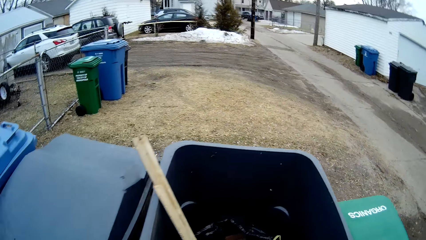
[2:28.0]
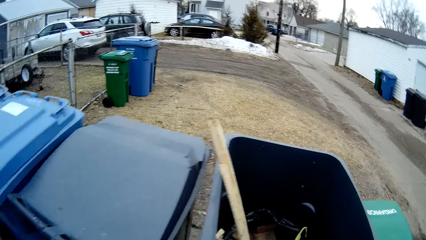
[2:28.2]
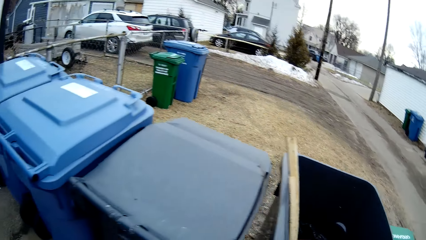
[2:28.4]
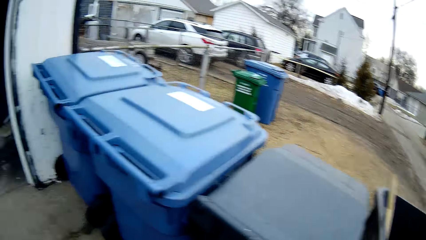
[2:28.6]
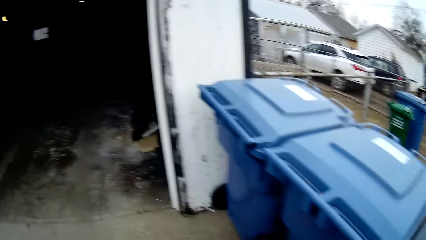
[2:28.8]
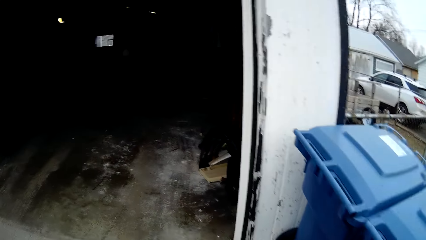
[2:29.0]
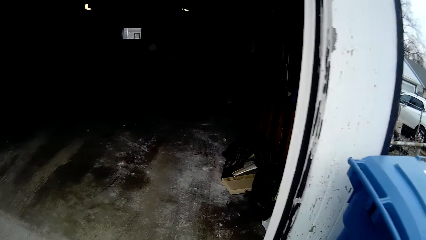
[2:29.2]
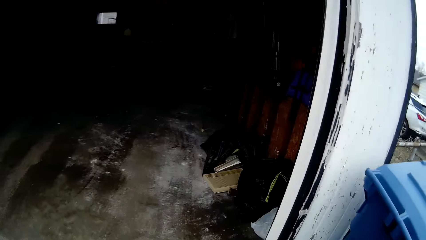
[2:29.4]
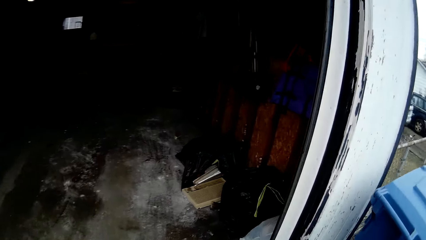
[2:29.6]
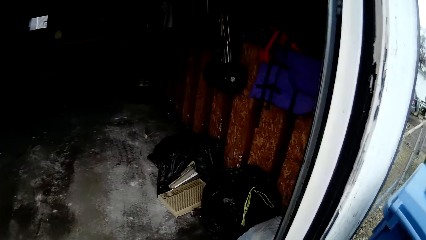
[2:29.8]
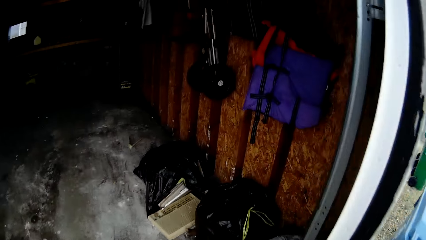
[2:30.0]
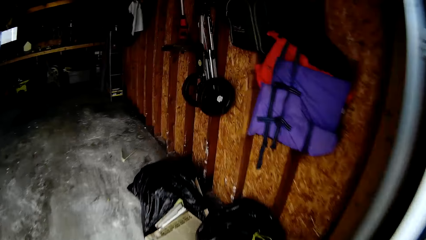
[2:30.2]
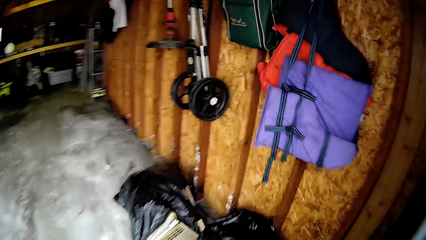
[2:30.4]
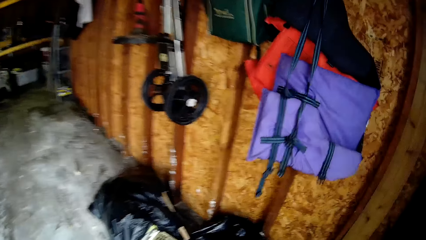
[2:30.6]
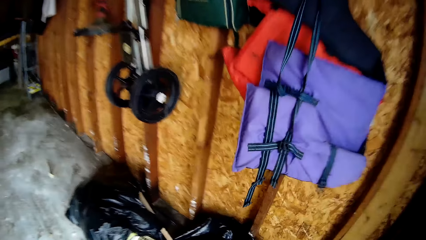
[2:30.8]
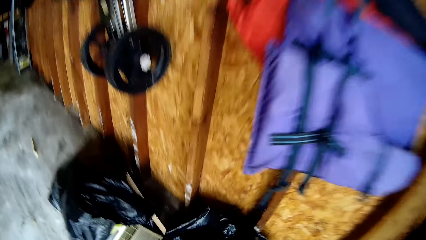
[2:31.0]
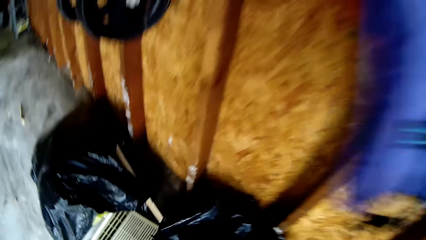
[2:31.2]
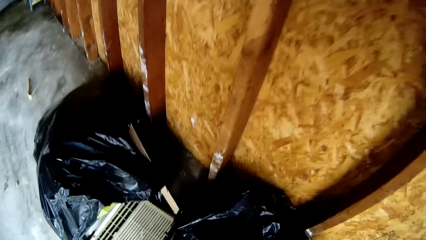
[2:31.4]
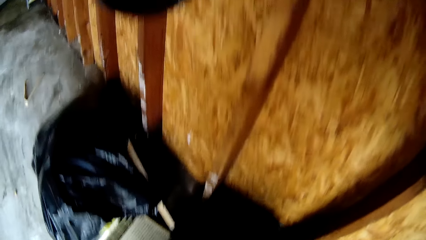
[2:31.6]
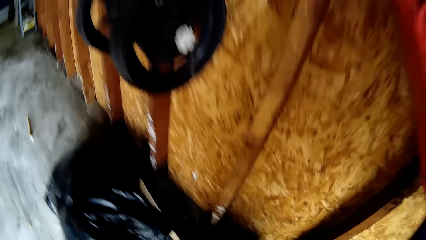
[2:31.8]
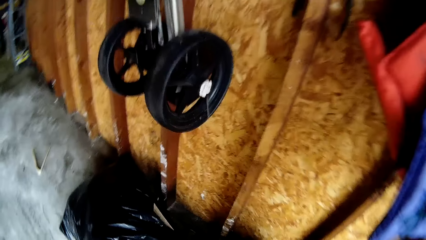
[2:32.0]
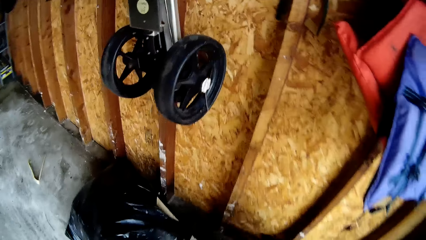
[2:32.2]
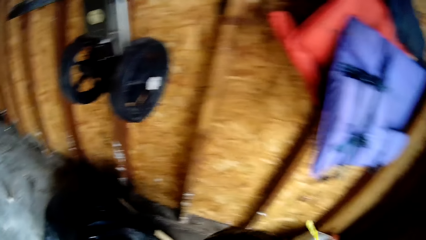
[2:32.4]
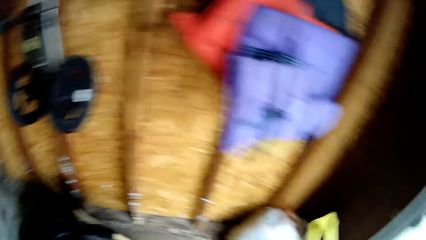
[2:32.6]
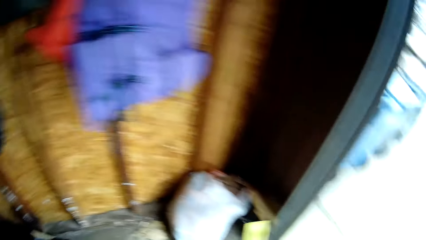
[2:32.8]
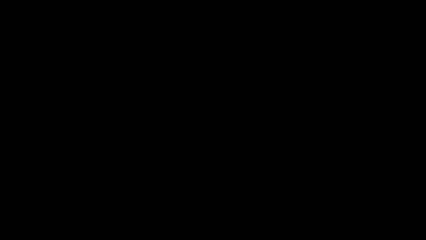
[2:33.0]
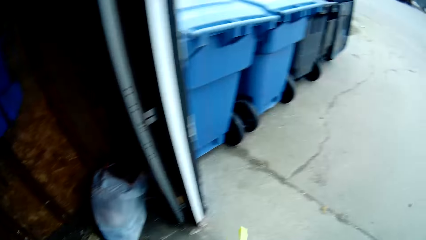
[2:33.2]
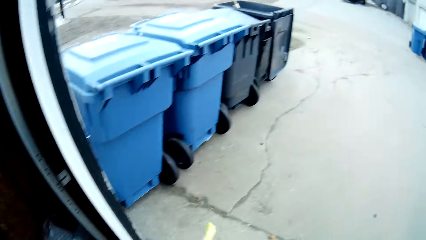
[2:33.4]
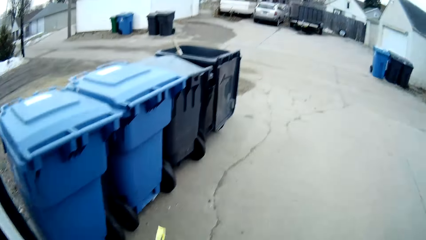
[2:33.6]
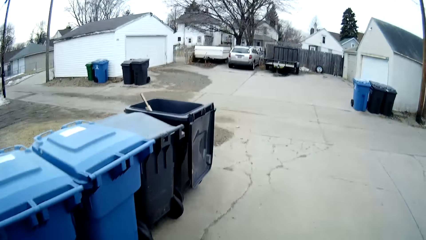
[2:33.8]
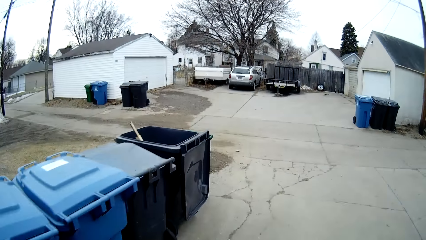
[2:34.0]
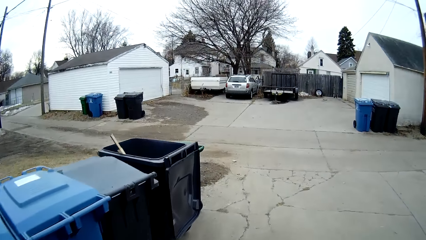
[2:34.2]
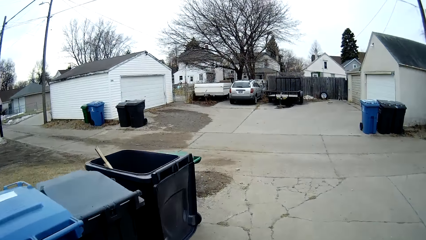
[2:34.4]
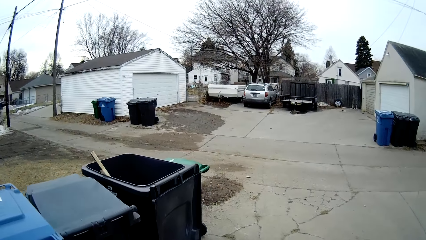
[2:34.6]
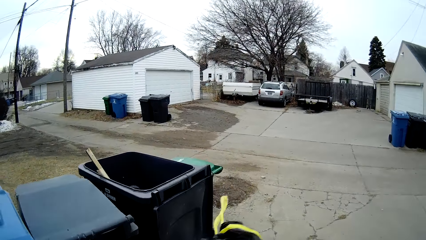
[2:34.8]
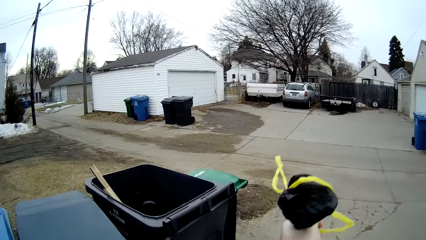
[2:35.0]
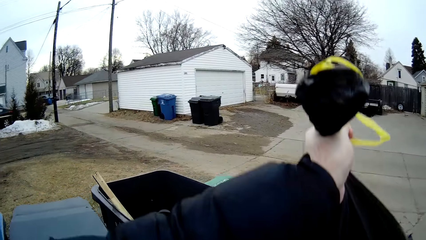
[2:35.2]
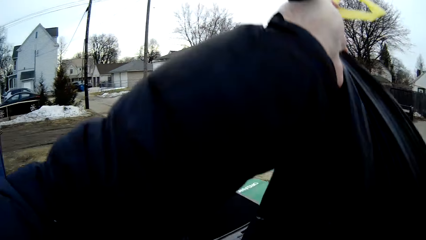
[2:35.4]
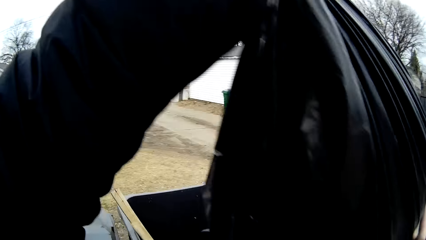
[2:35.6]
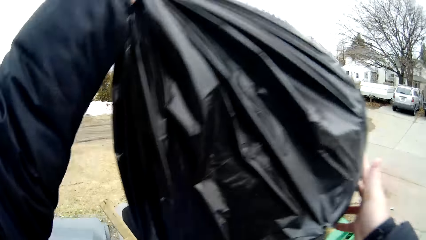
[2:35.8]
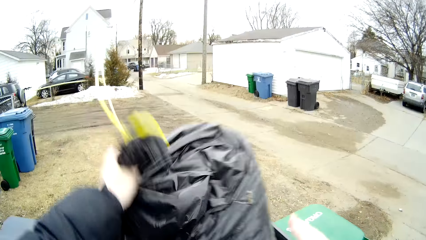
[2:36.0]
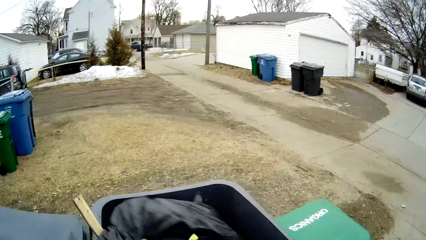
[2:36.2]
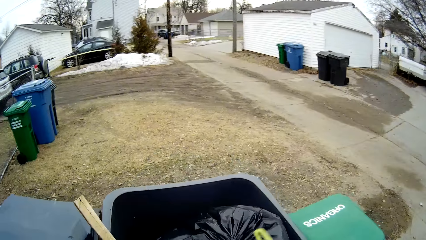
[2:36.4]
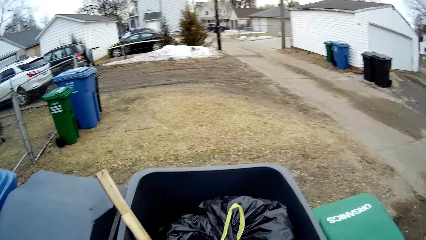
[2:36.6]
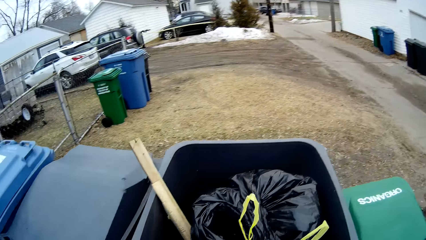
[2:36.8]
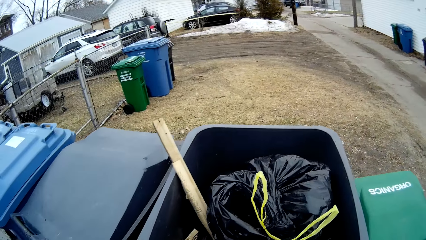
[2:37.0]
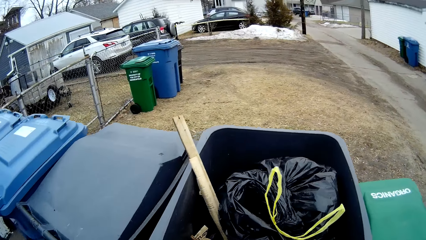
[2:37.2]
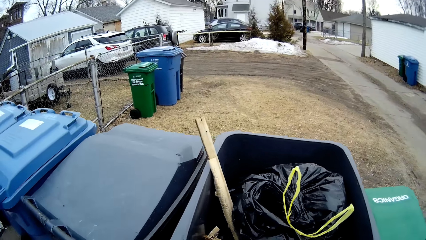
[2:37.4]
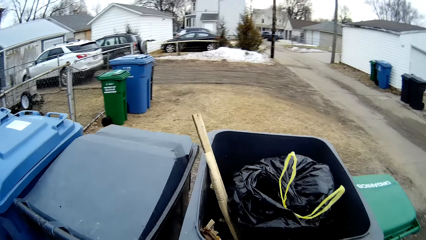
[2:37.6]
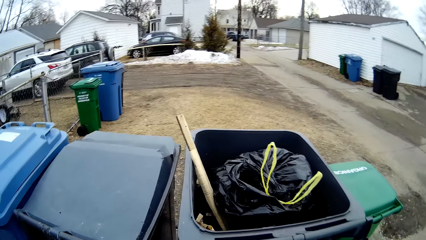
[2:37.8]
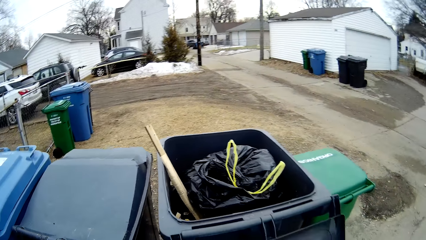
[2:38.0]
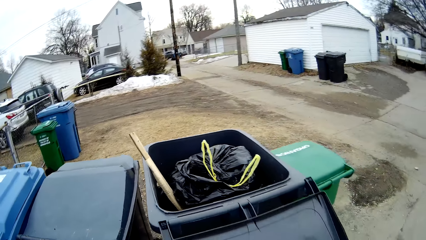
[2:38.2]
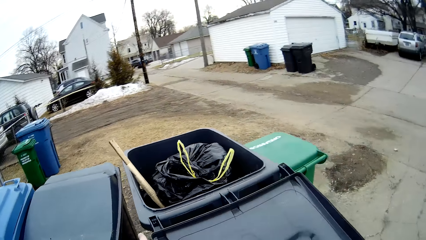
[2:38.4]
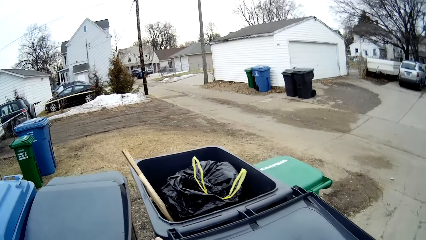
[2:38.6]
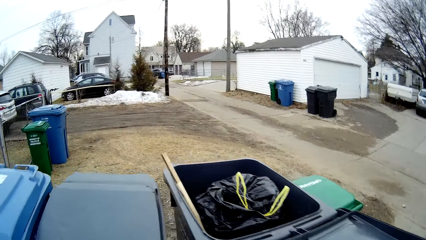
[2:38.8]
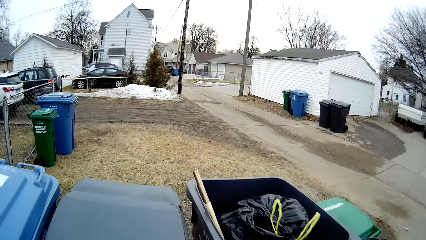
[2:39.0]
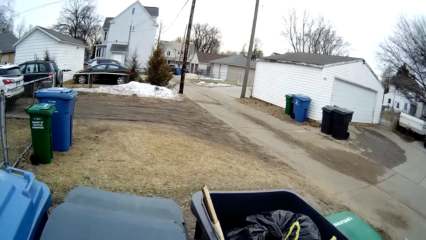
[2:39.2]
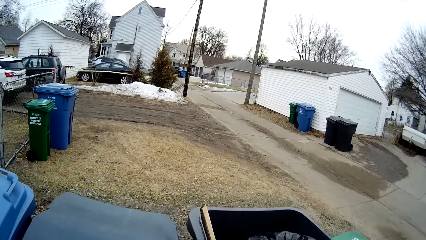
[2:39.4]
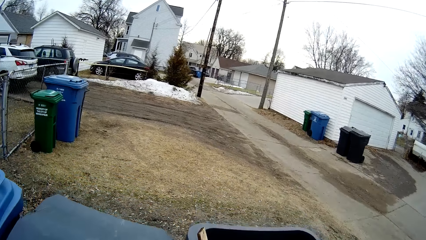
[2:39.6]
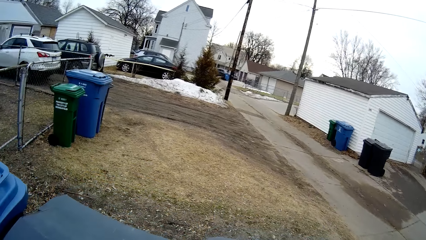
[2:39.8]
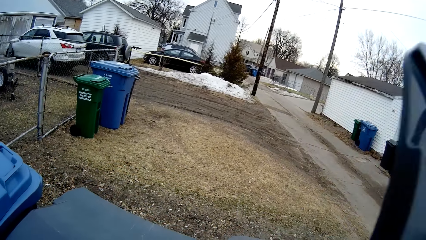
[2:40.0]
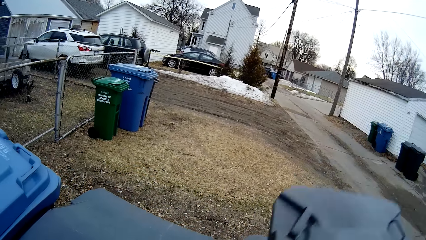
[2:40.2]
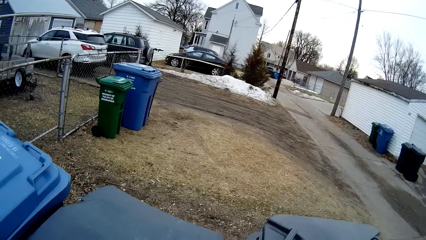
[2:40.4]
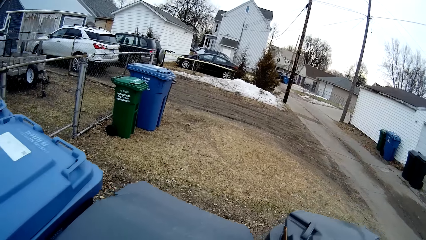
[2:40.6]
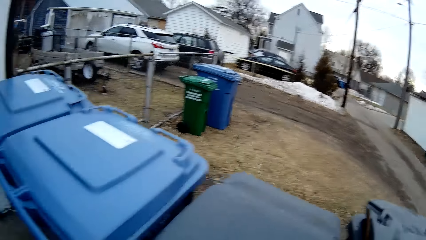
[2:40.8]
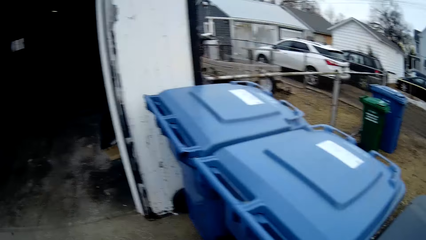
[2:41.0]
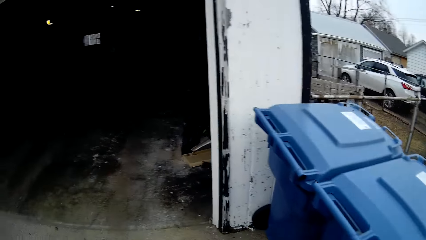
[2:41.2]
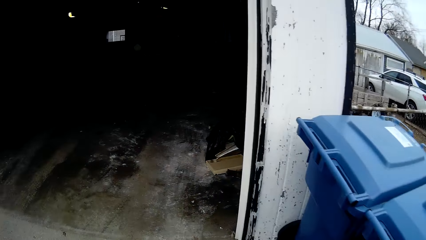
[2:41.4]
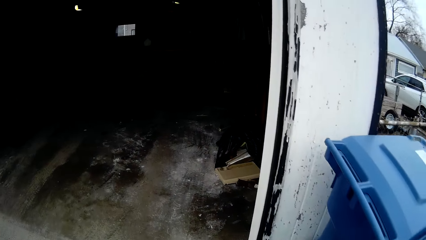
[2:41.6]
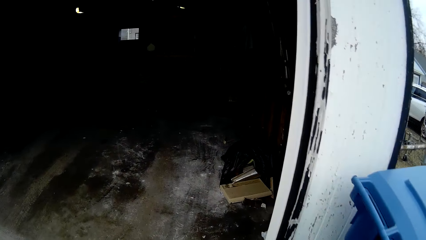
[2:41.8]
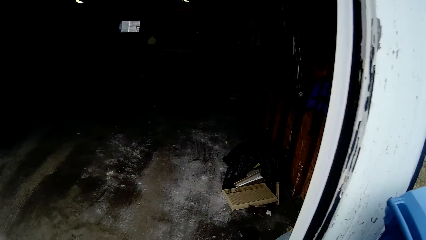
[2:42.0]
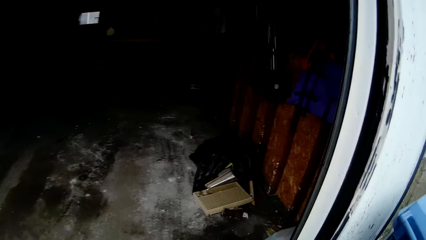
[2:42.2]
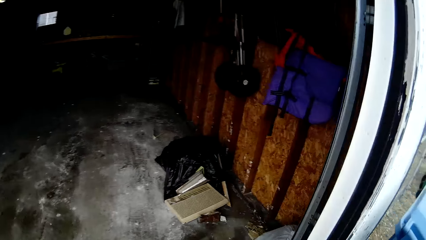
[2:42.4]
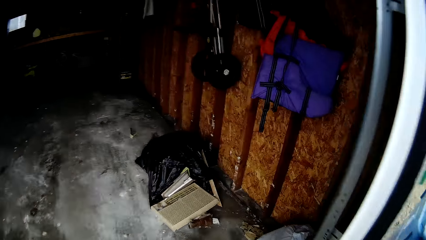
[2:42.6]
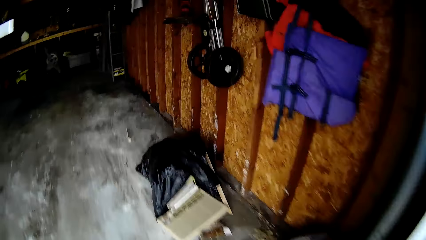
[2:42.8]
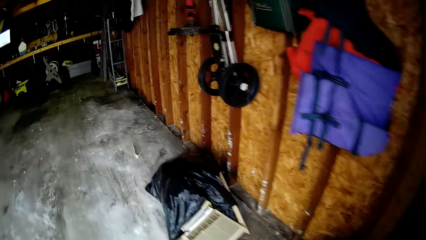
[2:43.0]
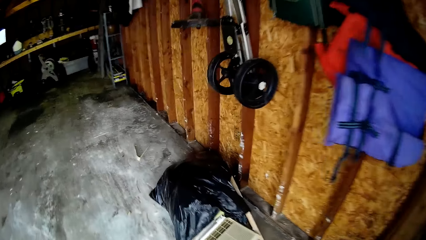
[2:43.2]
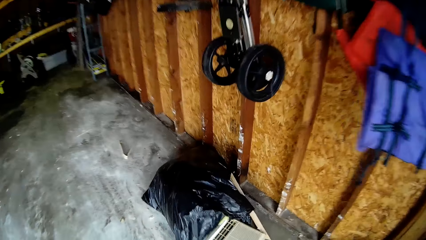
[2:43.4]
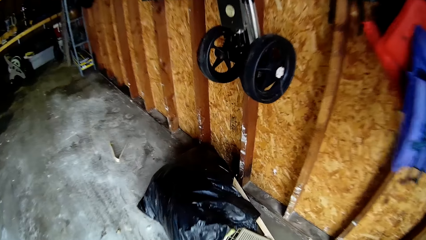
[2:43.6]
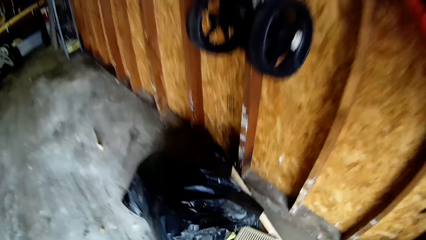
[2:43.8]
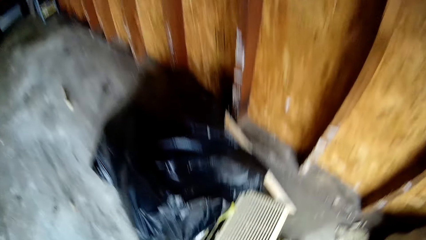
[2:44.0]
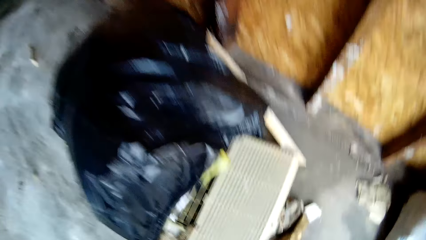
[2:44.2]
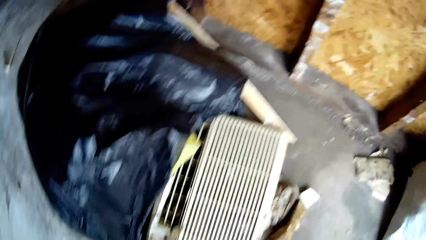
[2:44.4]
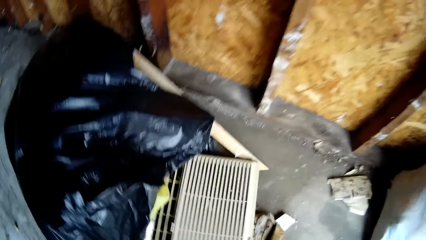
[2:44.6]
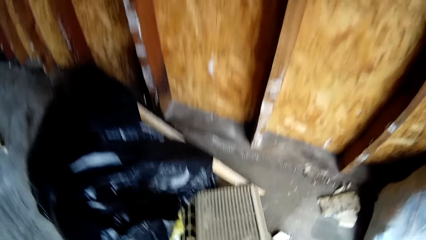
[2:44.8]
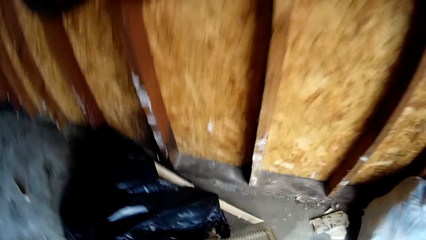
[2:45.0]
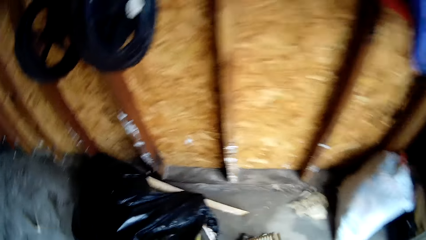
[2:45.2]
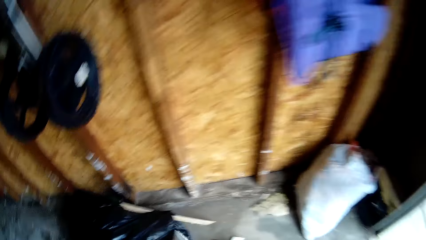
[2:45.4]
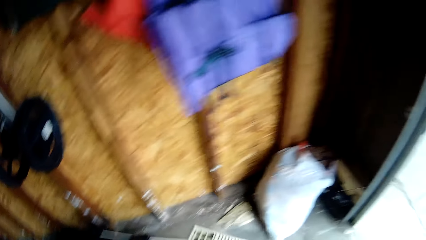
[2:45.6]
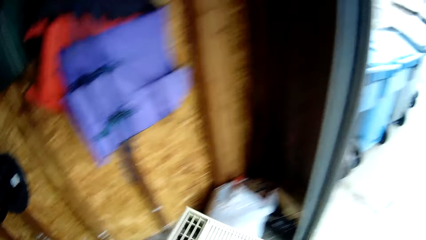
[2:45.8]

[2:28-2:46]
The camera wearer walks to the garage. They pick up a black polythene bag with dirt. They walk towards dustbins outside the garage. They put the black polythene bag in the dustbin. They close the dustbin. They walk to the garage. They pick up a carton from the floor.
